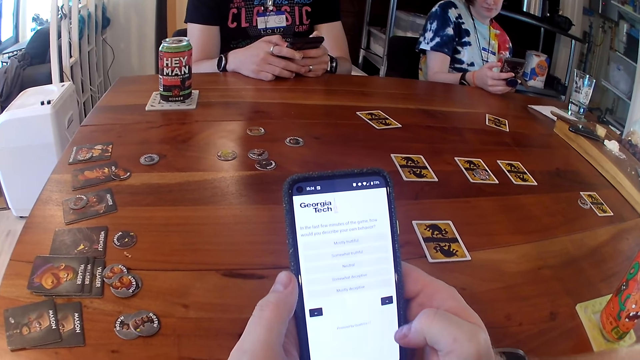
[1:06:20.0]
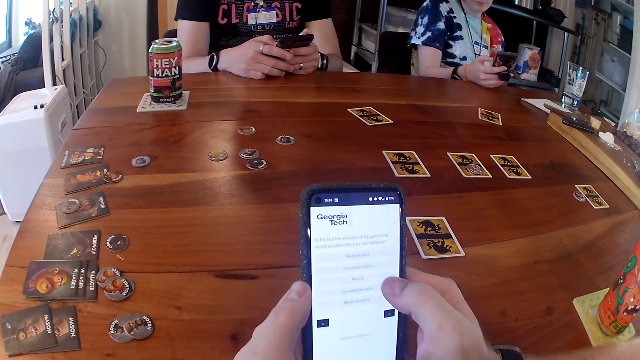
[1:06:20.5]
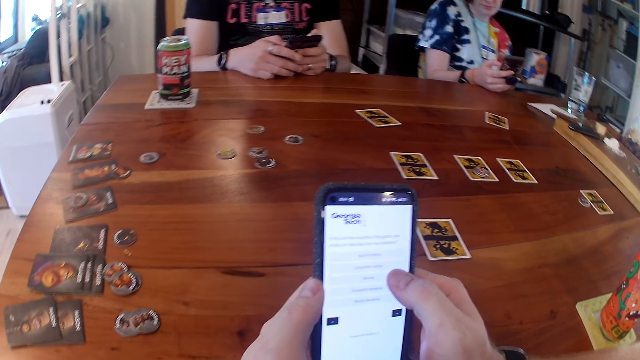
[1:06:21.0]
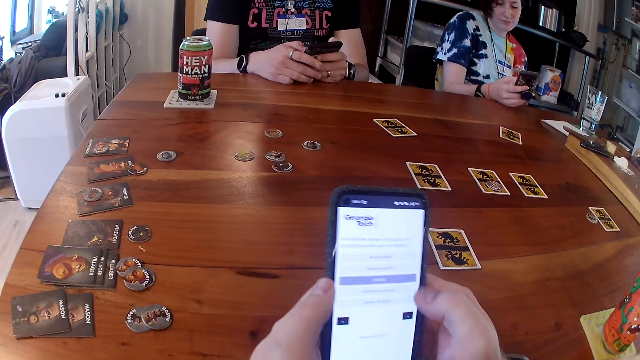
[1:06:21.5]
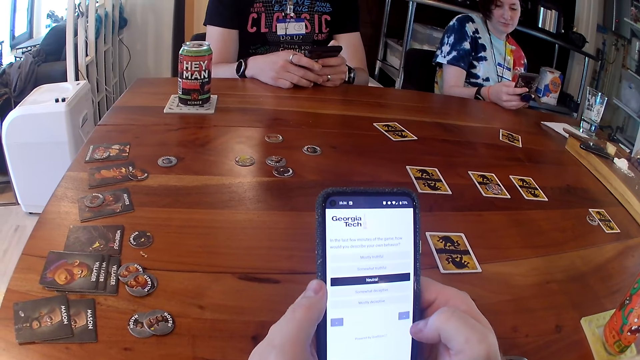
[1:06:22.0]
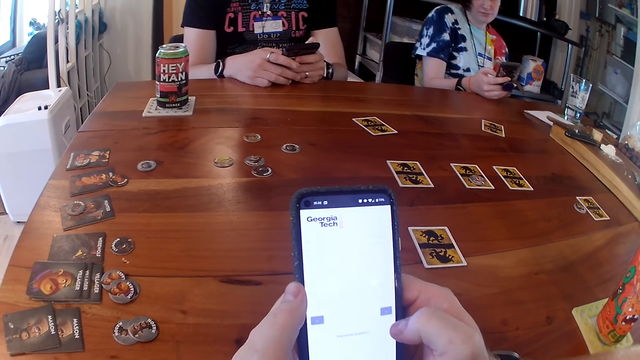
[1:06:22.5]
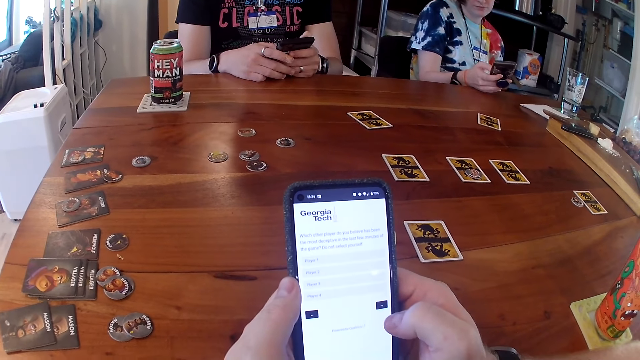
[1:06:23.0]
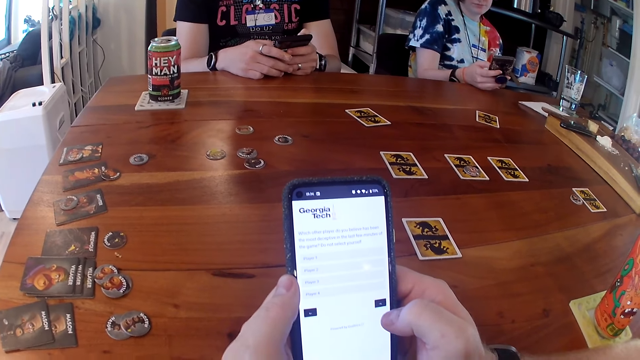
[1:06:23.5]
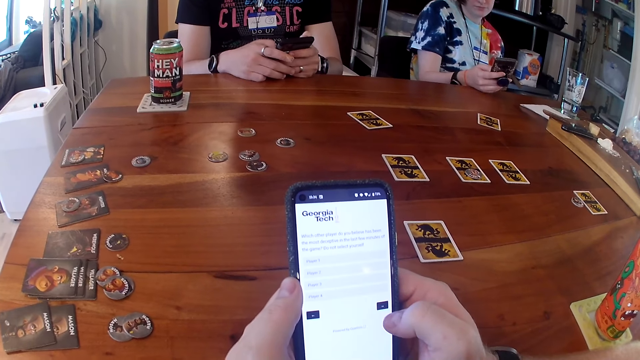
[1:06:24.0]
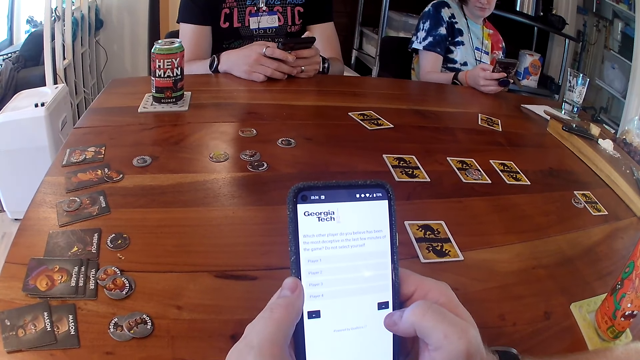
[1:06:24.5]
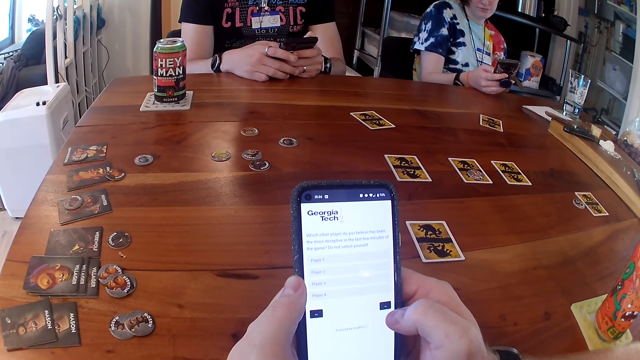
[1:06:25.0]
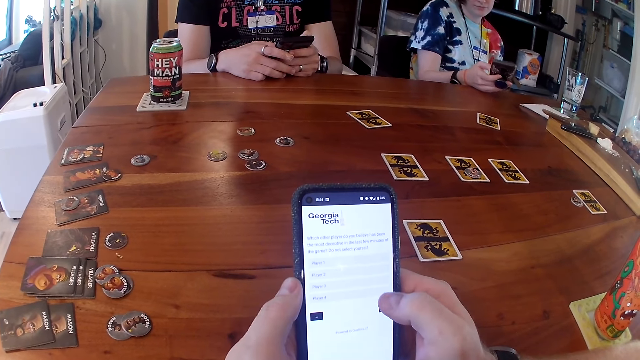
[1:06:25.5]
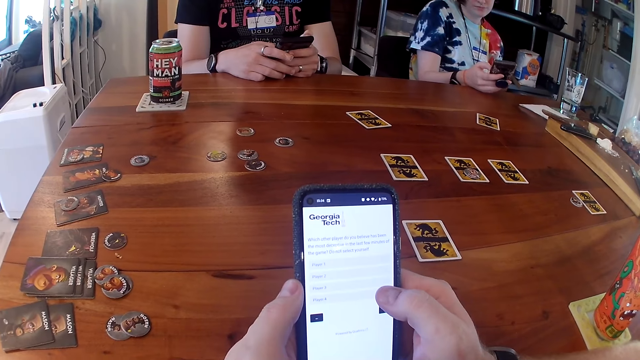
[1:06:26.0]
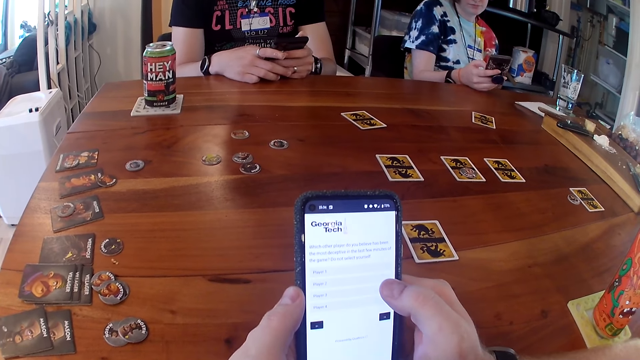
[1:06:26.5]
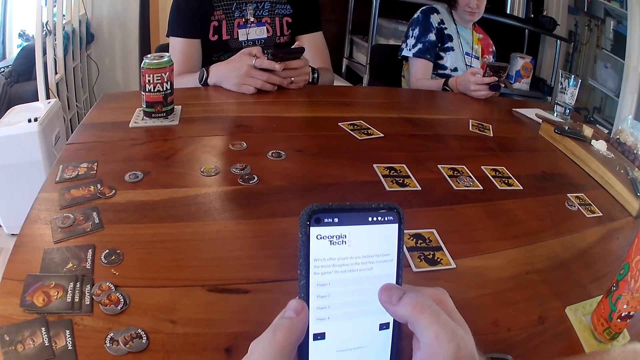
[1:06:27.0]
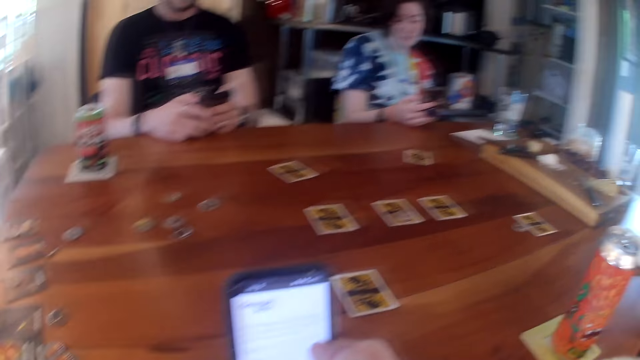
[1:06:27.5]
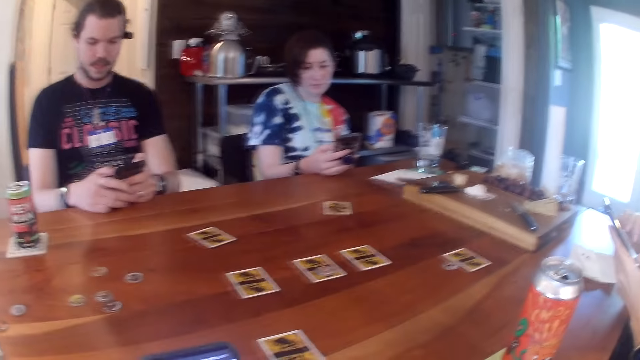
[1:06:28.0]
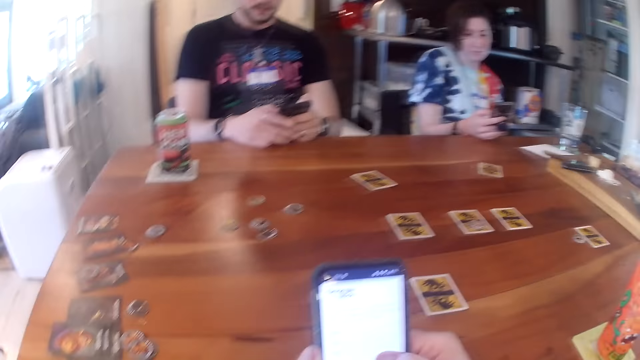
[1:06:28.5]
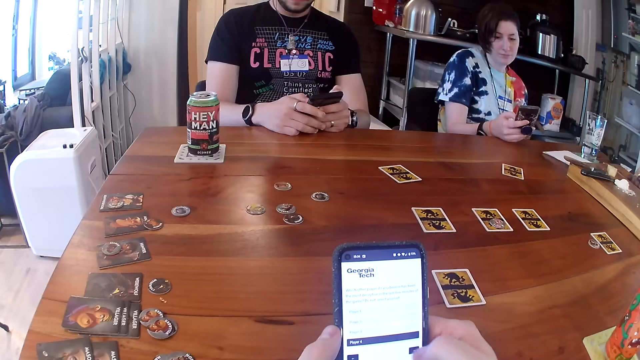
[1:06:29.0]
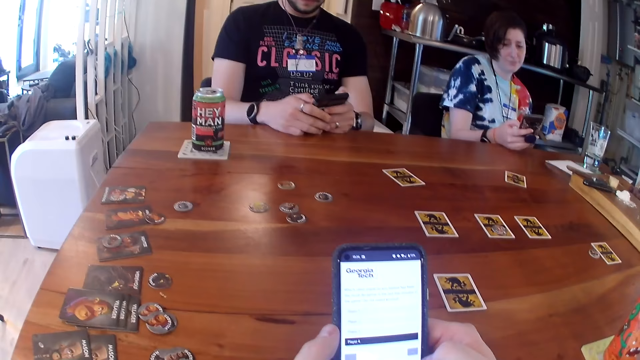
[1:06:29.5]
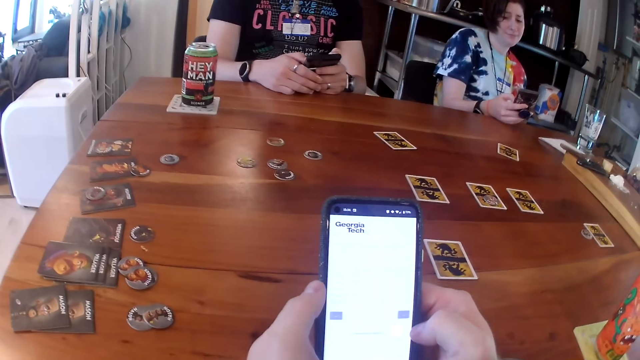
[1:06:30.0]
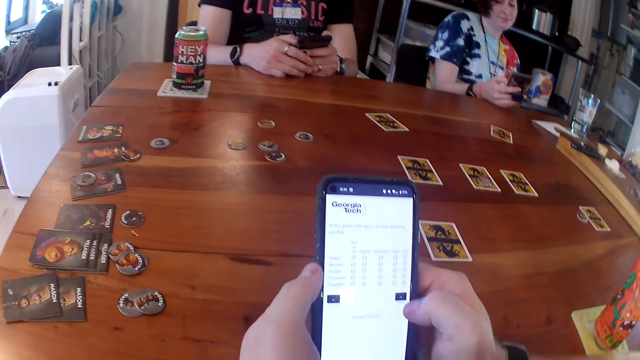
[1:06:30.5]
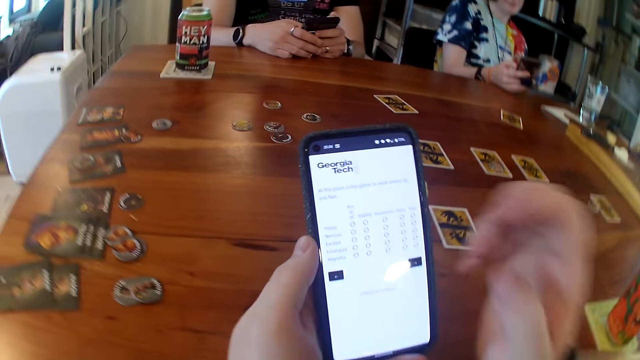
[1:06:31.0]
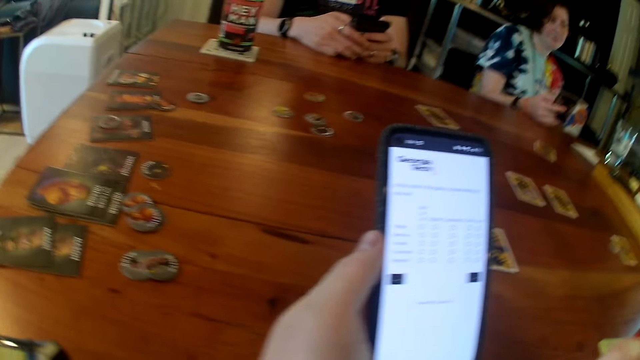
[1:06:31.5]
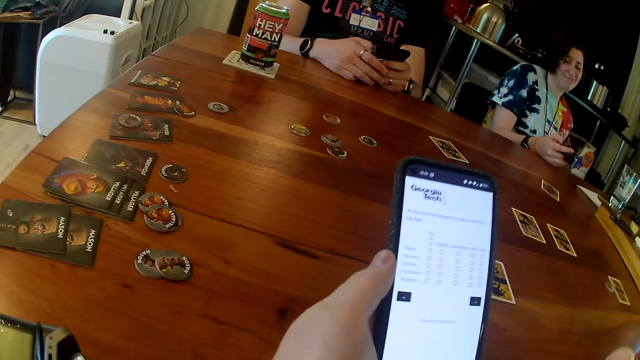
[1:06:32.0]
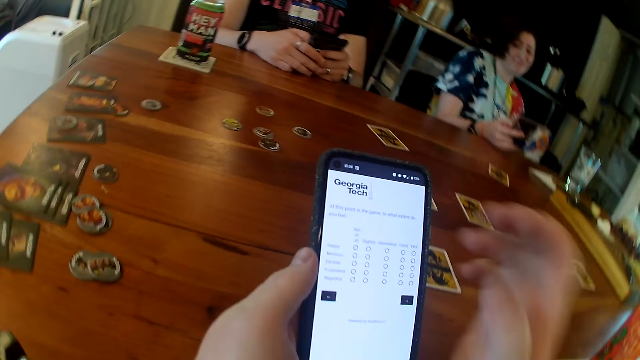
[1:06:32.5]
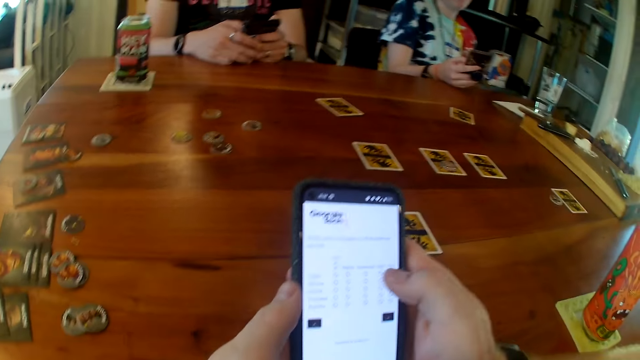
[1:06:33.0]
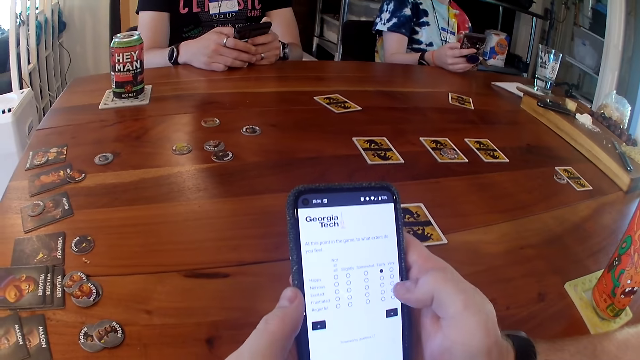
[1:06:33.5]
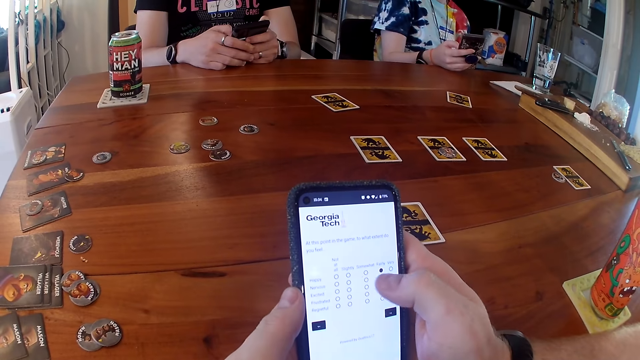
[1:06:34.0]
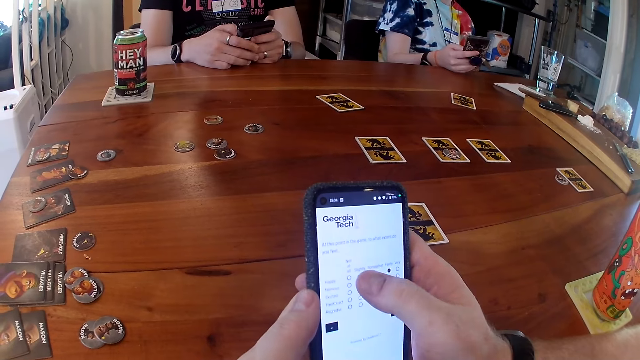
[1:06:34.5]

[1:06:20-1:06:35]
The camera wearer touches his face with his right hand.

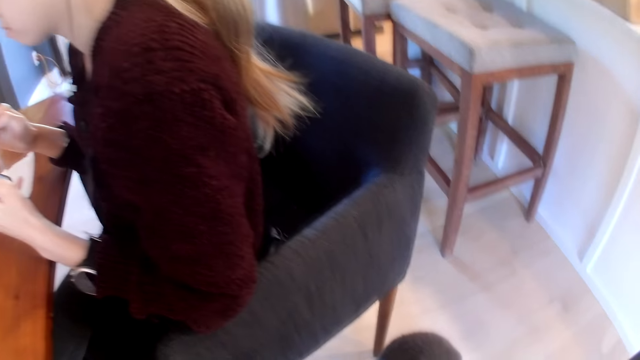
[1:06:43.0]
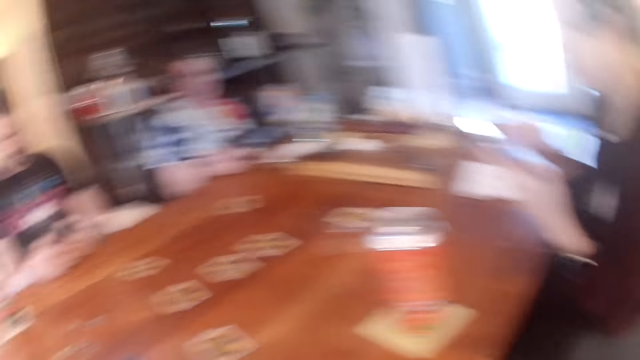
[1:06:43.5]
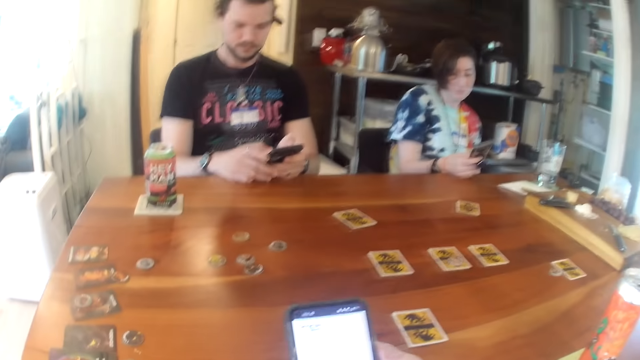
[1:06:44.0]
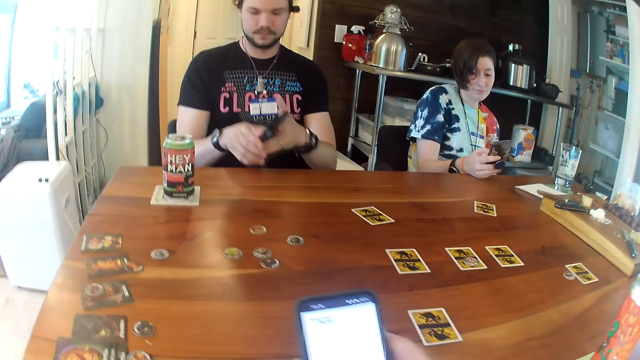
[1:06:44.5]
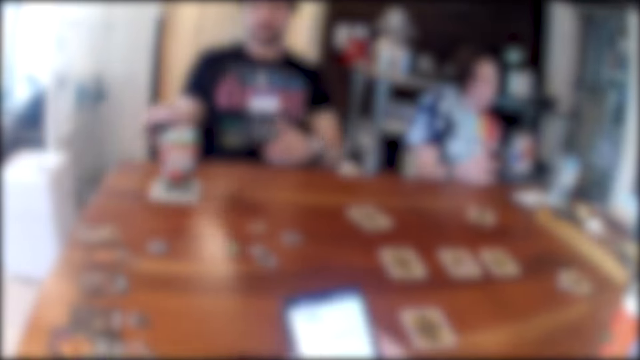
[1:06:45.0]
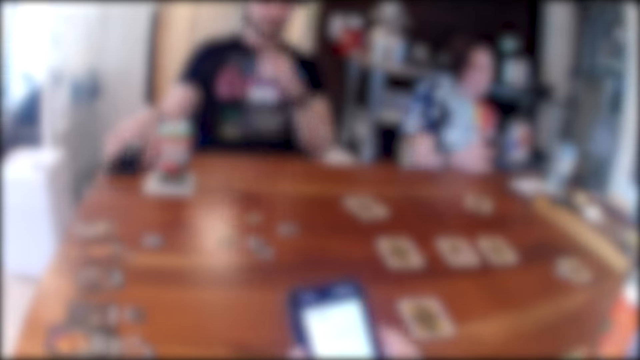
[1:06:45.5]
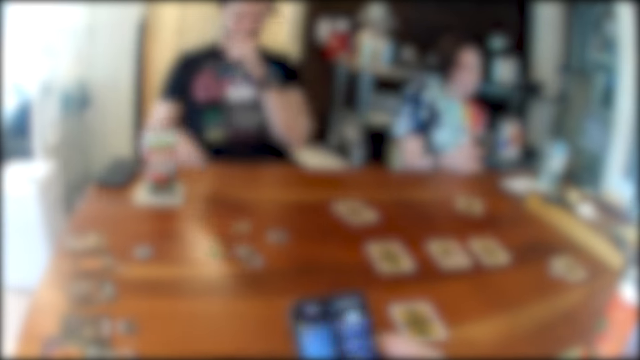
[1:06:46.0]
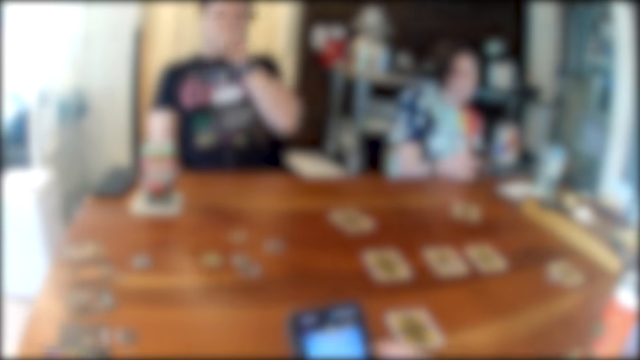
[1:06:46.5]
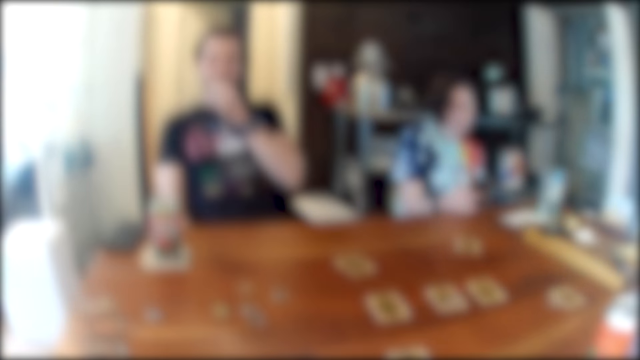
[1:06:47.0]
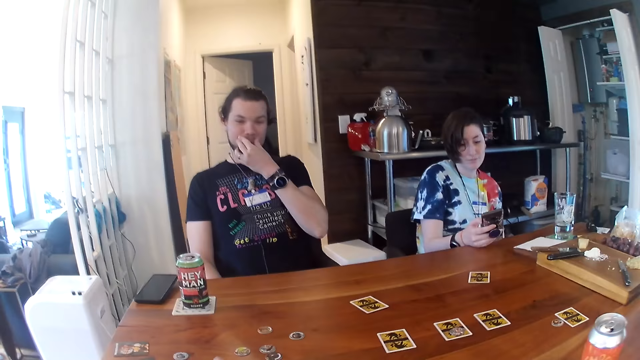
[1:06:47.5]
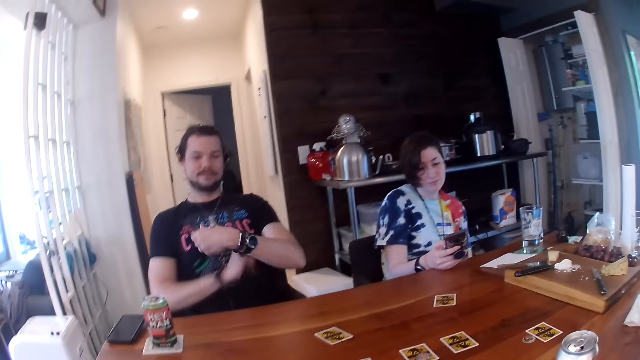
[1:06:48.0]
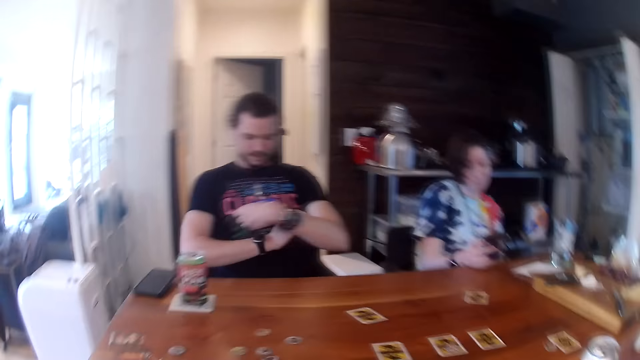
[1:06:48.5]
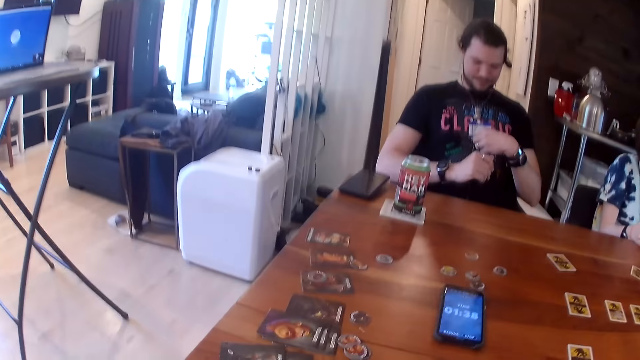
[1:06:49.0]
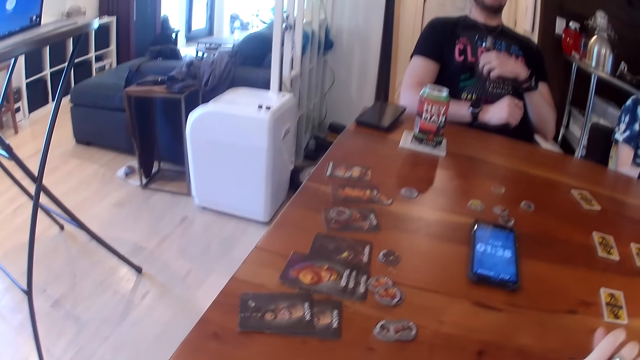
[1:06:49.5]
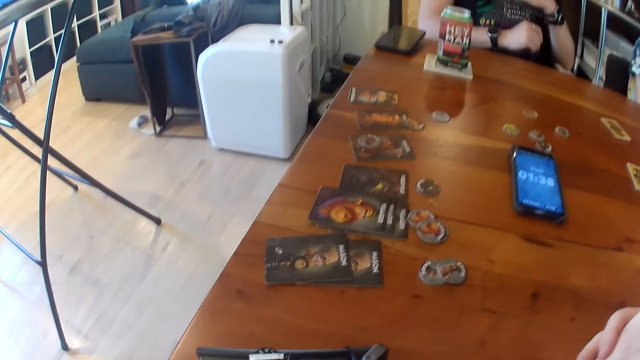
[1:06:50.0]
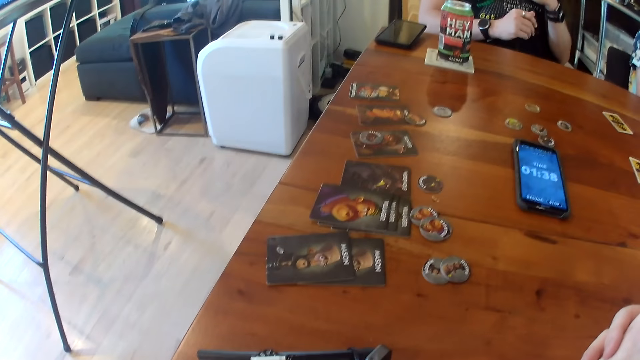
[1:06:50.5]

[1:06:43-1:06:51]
A man drops his phone on the table with his right hand. The man touches his face with his left hand. The camera wearer drops his phone on the table with his right hand. The man touches his necklace with his left hand. The camera wearer looks around.
